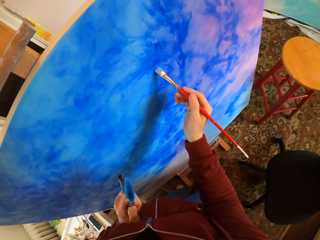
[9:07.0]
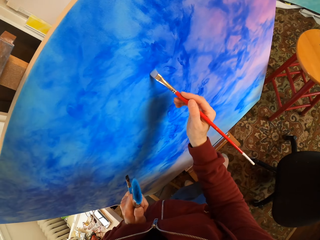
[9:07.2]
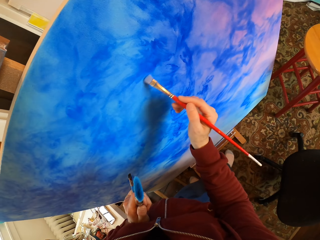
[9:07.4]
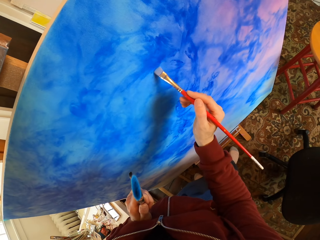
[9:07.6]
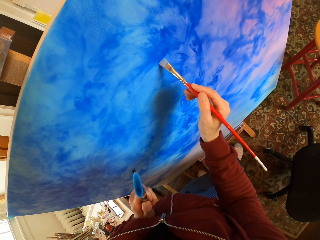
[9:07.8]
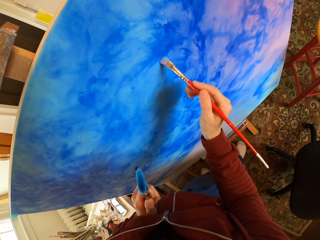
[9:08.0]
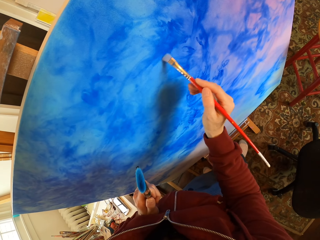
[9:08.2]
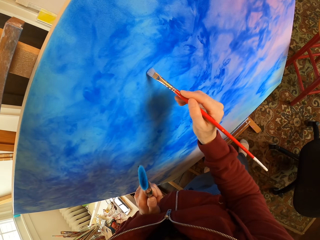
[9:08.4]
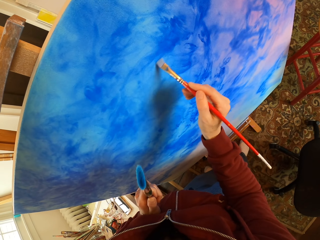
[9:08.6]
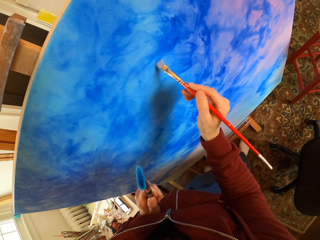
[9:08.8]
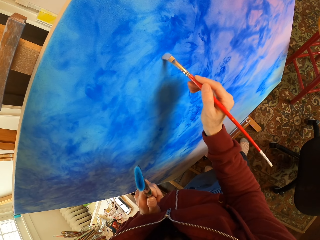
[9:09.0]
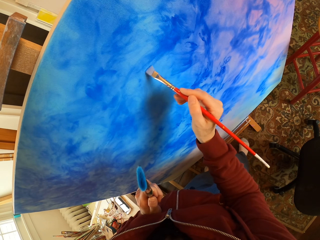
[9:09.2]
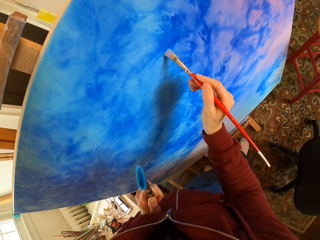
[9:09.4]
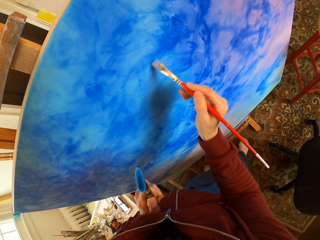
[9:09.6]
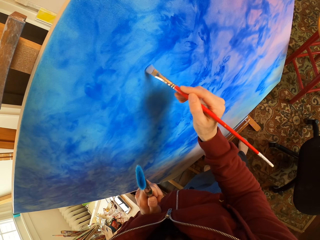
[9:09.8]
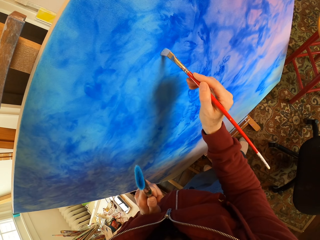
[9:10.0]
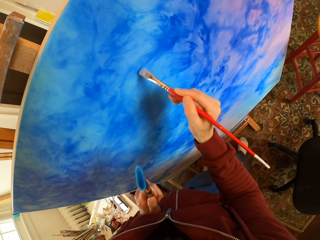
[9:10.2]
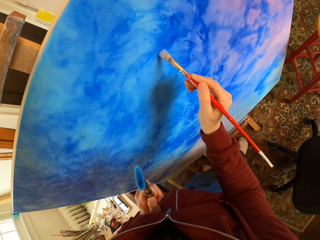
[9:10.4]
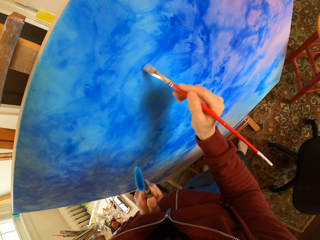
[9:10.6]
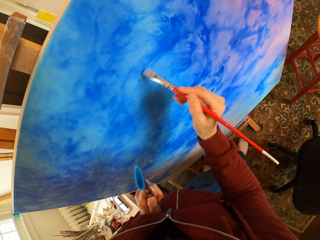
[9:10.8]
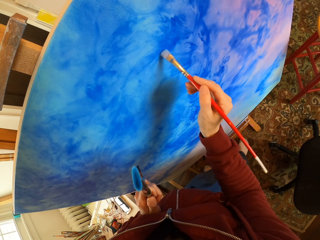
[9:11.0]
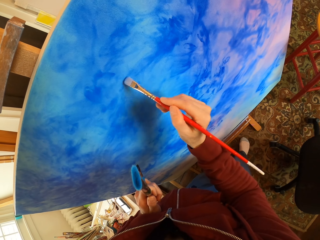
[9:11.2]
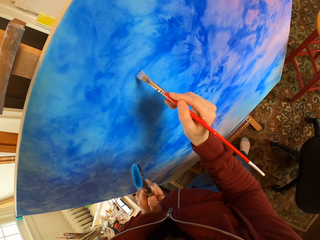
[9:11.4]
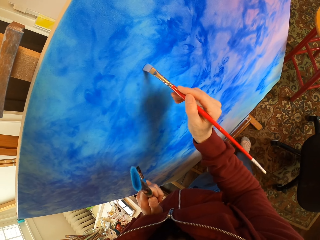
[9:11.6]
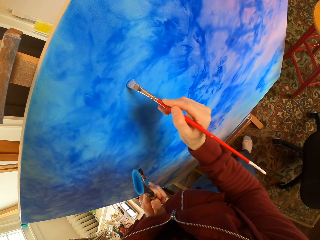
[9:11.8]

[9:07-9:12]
The camera wearer paints the picture. They polish the paint on the art.

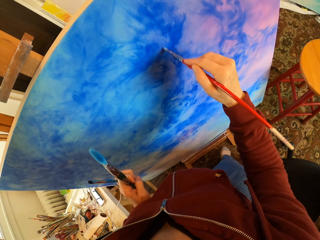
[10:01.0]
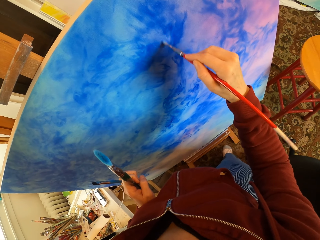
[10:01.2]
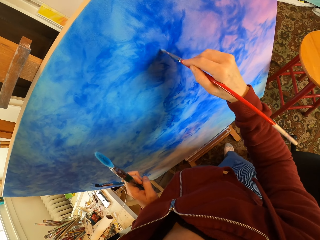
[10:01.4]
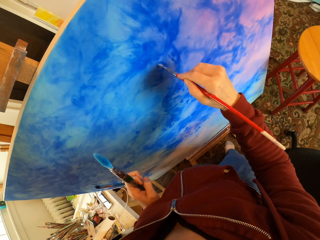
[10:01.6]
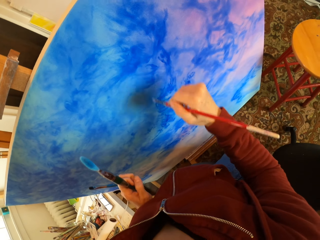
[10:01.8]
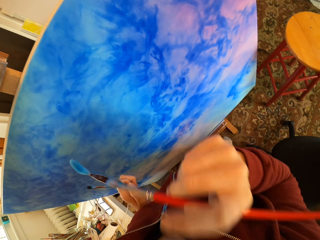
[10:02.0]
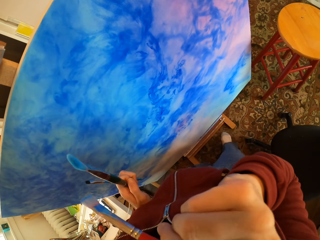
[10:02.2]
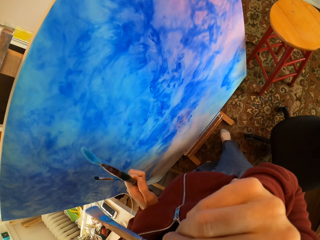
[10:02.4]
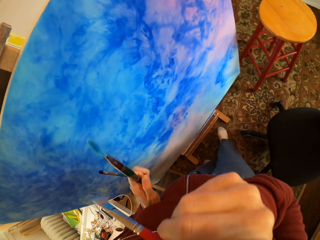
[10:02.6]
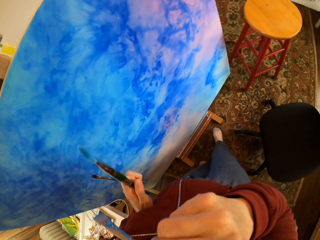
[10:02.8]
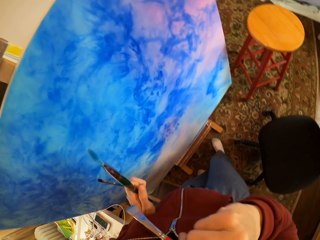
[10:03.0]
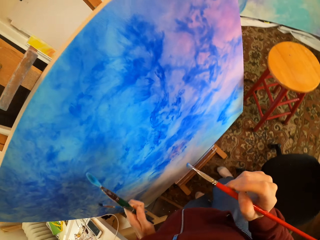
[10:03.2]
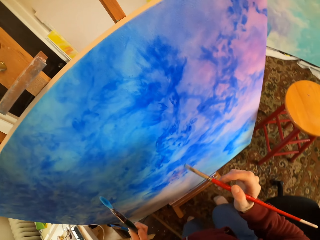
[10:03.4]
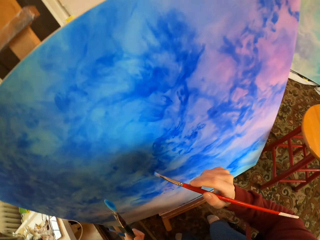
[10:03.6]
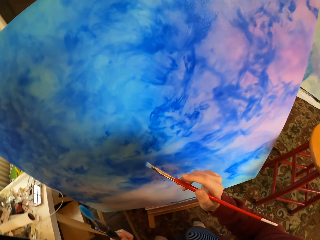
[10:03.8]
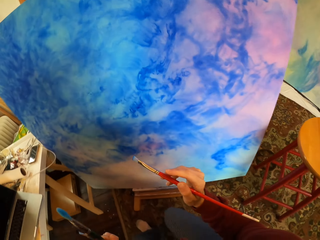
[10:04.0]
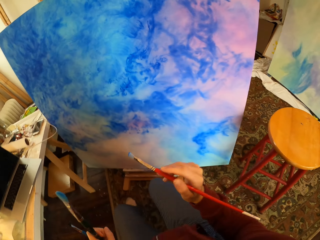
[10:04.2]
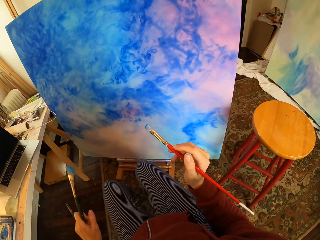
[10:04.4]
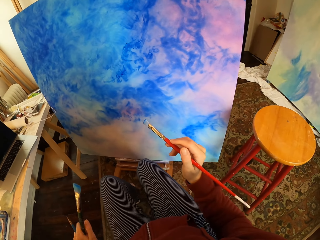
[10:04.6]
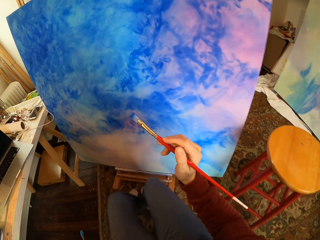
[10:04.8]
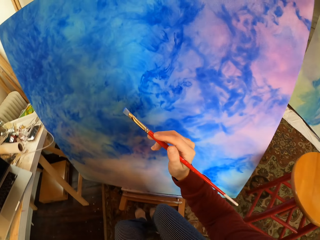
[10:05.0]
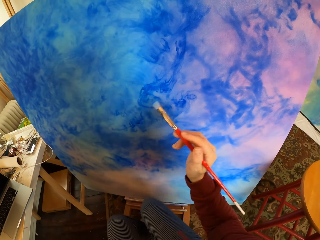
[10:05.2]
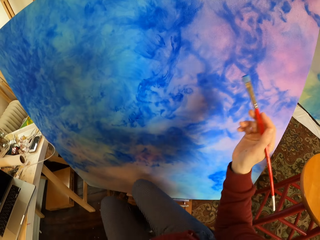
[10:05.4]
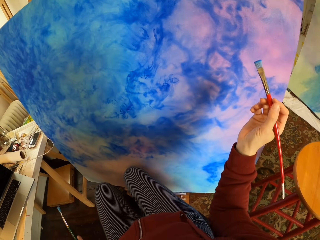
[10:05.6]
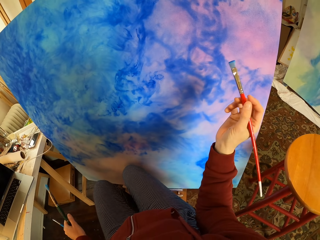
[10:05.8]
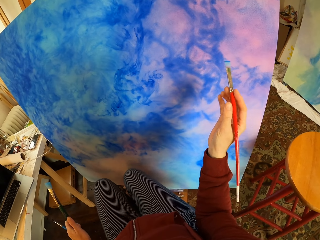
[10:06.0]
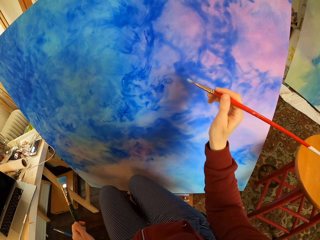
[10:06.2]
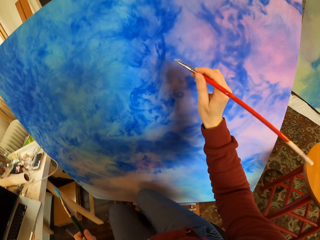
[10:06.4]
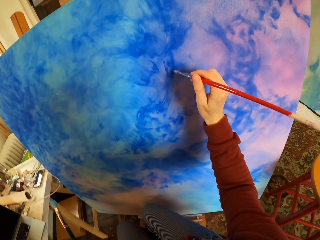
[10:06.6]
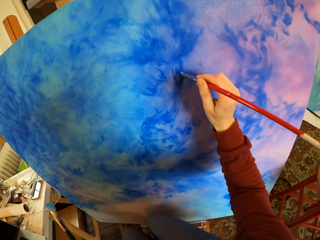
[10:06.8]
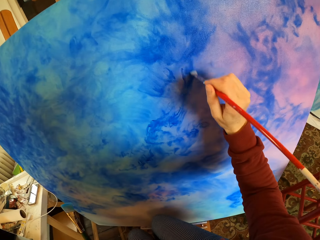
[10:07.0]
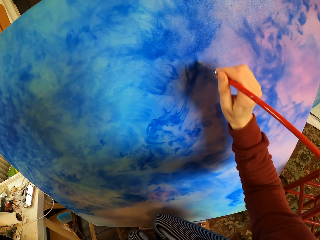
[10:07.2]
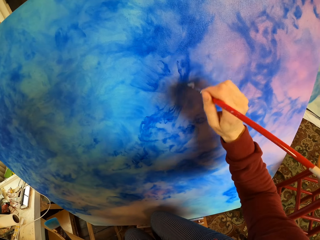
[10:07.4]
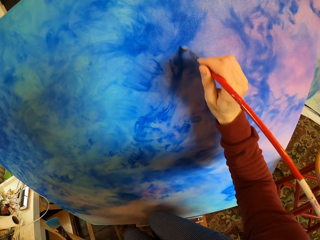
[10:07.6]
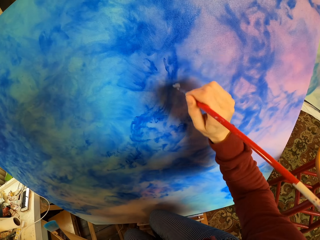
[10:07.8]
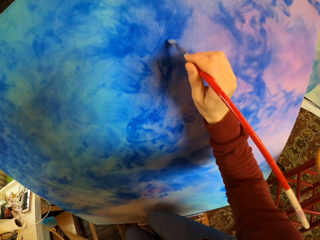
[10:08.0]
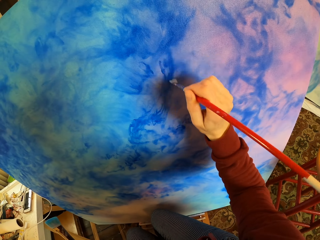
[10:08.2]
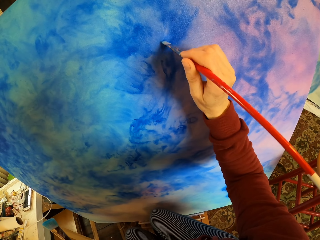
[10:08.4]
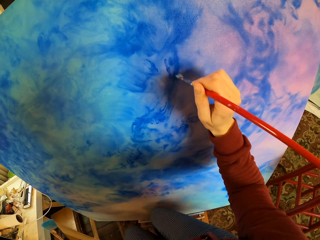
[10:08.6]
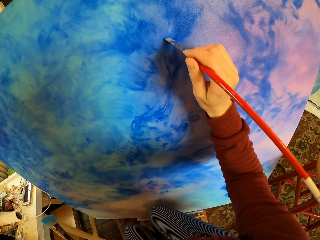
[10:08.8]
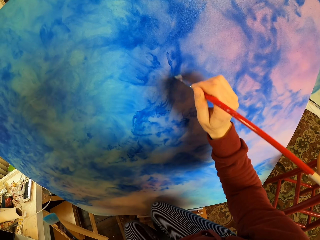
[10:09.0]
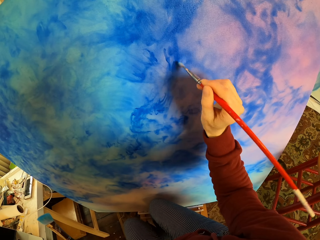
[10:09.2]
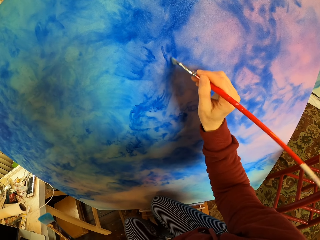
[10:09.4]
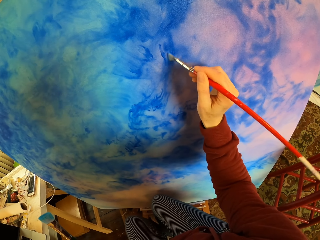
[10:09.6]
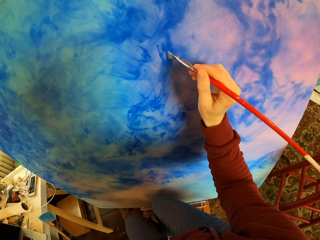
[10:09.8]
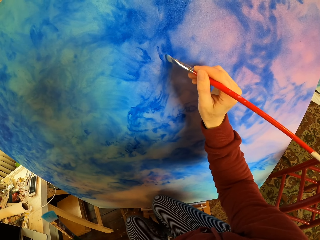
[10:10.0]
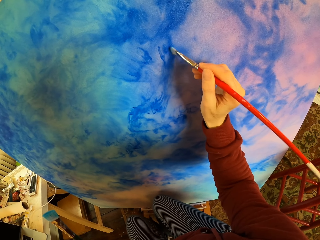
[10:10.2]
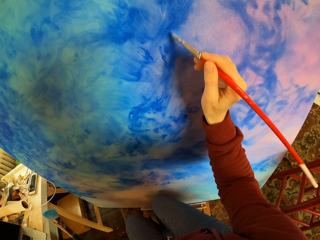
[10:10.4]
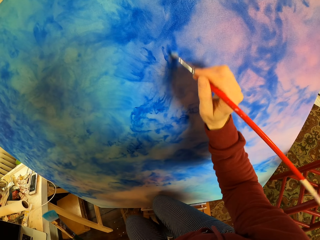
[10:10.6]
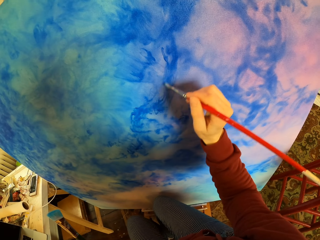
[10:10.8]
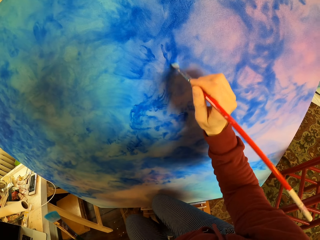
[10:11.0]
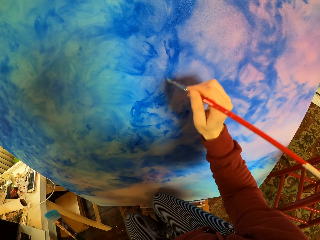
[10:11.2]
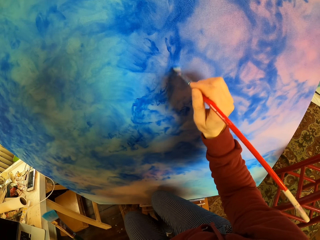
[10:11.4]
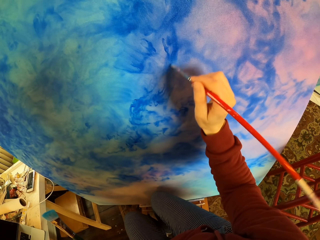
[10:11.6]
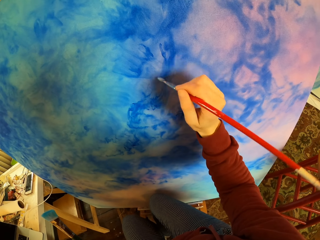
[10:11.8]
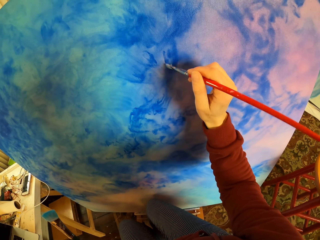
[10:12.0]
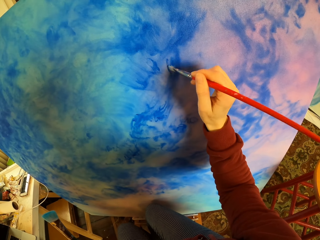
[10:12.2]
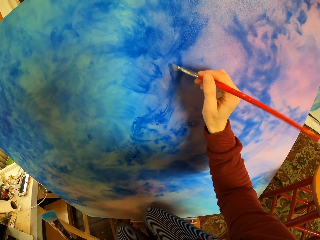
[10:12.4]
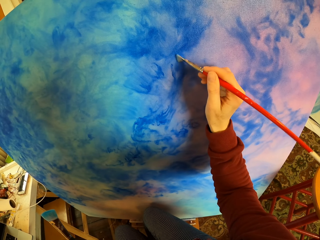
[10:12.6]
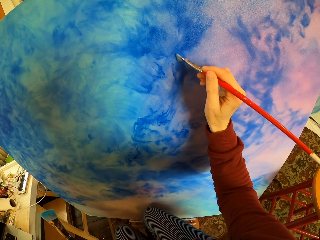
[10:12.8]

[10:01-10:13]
The camera wearer rubs their face. They look at the paint art. They paint the art.

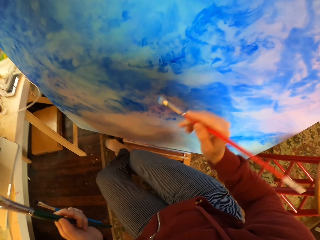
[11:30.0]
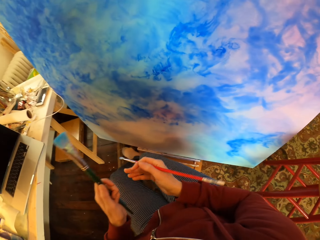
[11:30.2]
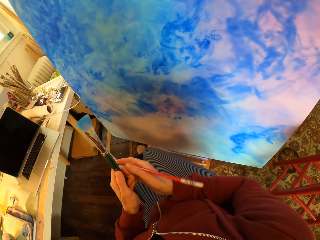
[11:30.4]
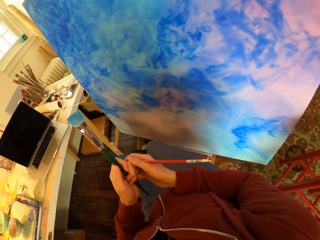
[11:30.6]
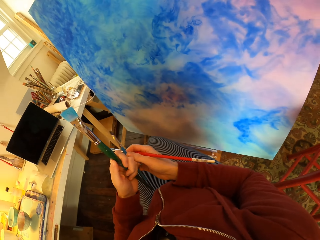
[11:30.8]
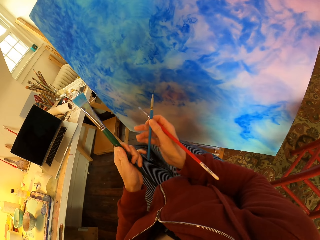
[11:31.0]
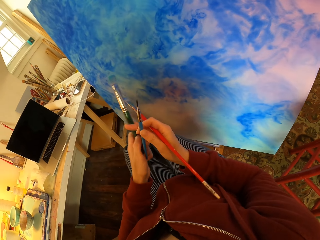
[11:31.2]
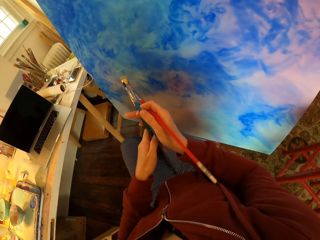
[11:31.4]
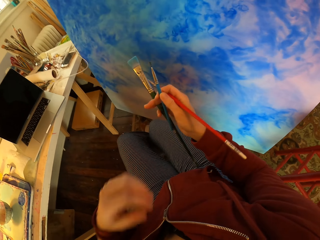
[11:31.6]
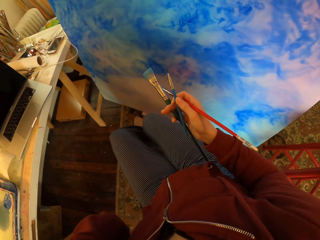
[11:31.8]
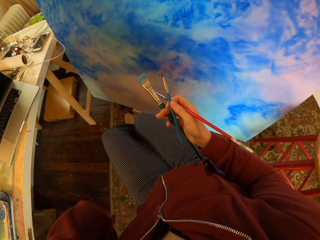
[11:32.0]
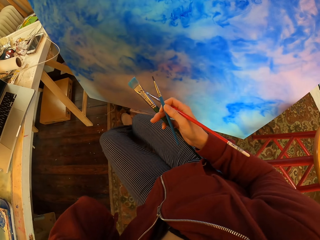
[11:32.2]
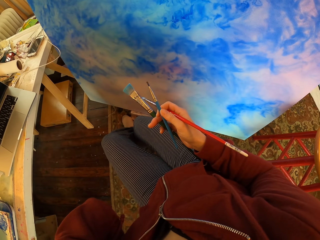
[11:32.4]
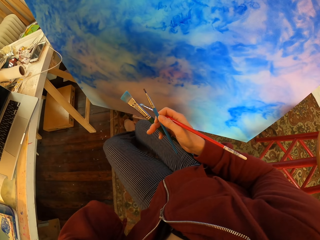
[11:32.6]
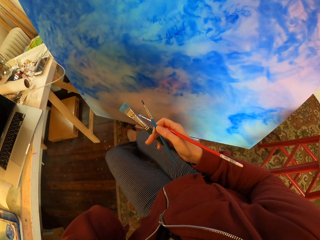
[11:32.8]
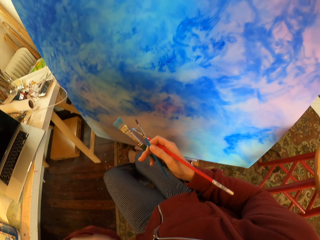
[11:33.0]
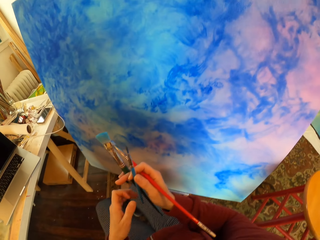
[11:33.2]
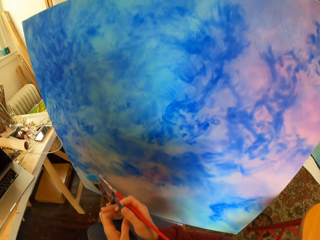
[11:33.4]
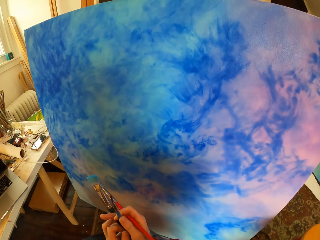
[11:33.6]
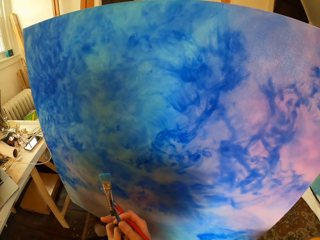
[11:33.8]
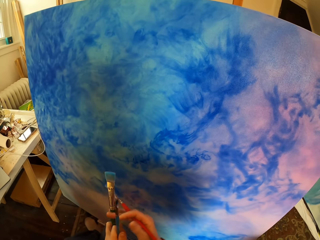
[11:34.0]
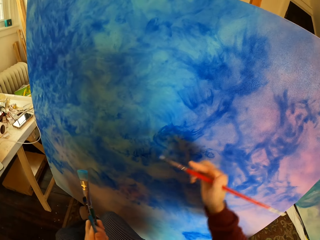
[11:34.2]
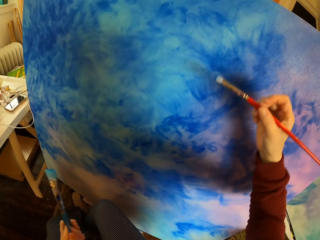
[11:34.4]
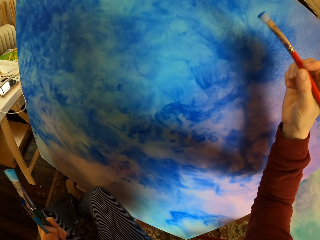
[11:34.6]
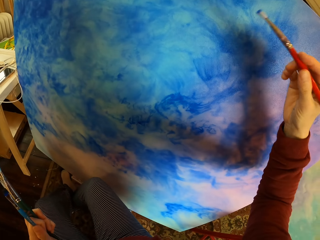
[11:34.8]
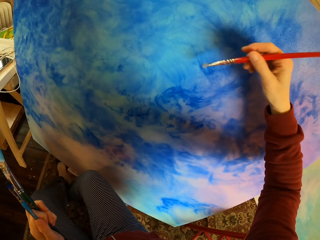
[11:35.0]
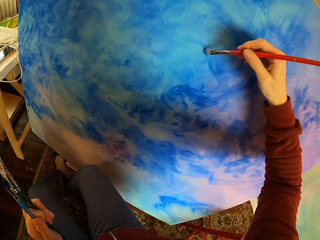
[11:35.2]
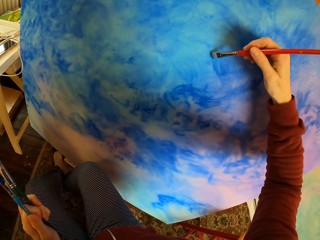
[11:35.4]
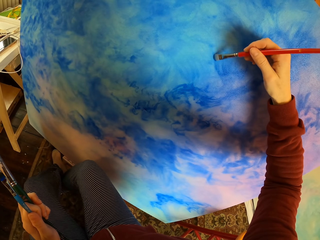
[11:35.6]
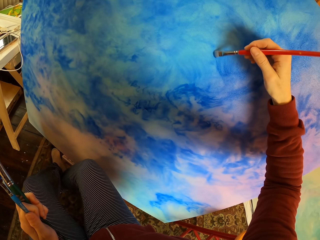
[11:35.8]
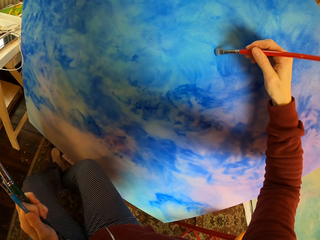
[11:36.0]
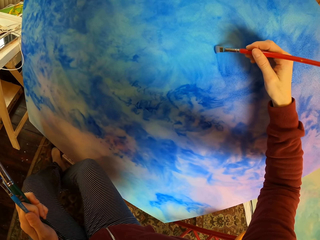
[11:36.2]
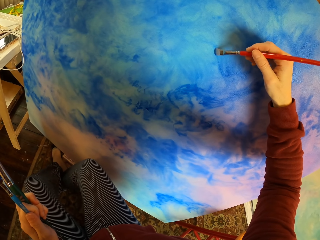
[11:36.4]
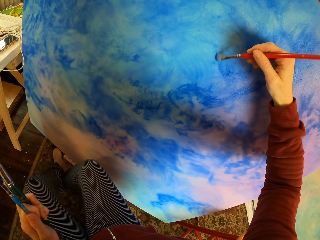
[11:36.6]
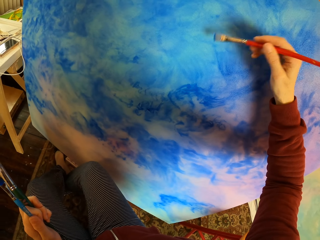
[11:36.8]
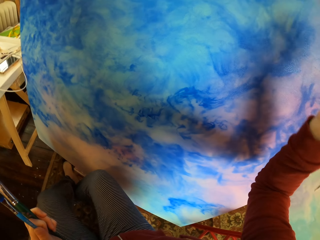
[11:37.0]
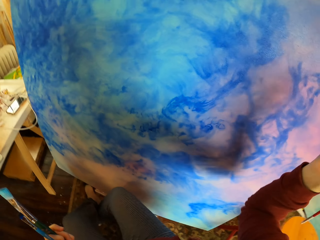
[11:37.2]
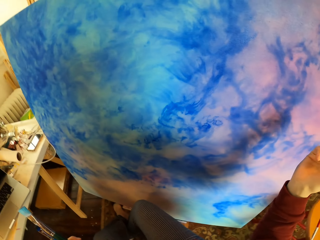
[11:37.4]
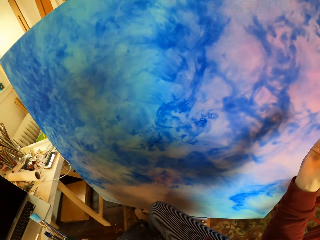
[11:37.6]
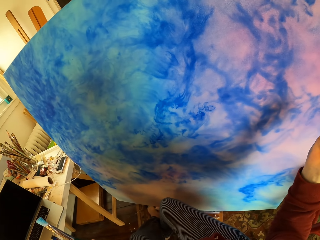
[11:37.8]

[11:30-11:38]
The camera wearer stops painting. They paint art.
